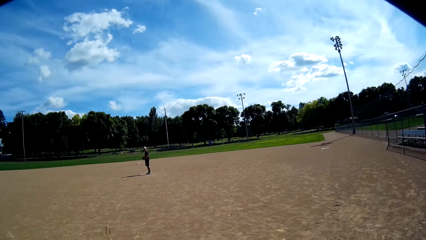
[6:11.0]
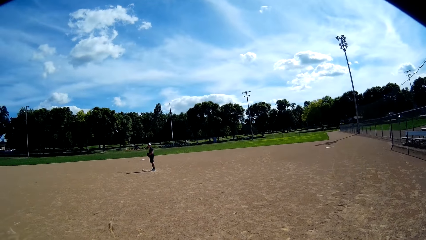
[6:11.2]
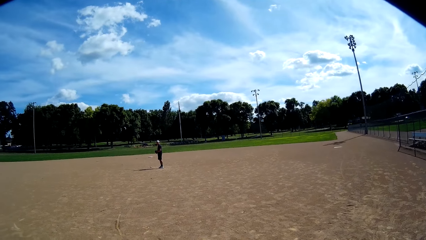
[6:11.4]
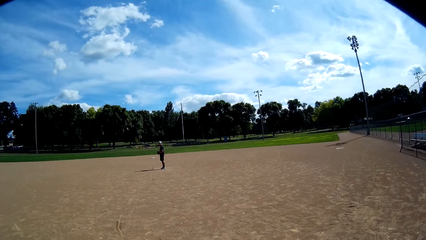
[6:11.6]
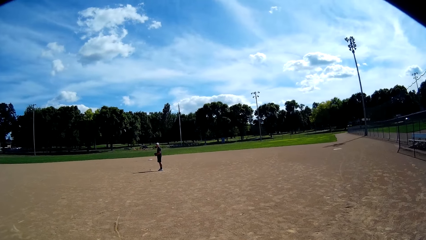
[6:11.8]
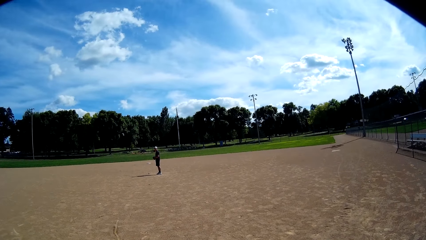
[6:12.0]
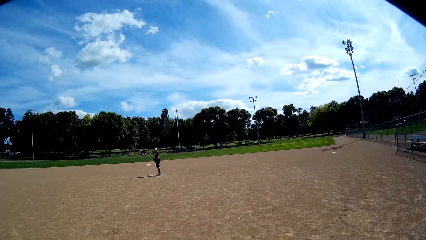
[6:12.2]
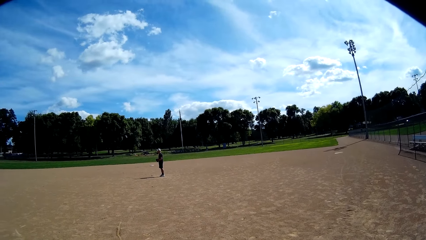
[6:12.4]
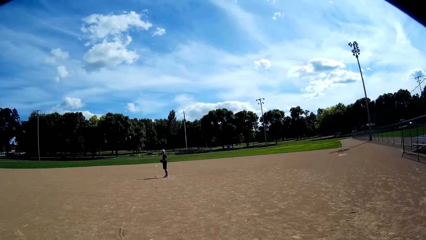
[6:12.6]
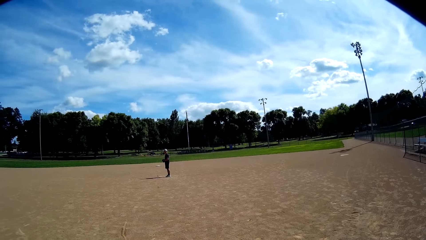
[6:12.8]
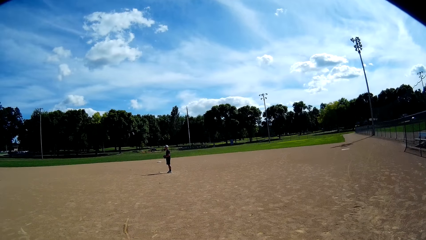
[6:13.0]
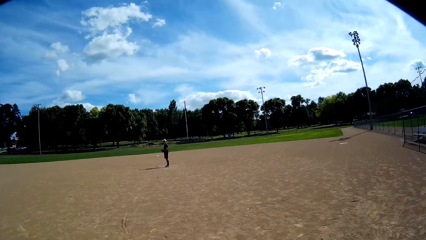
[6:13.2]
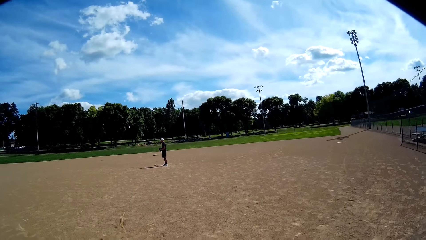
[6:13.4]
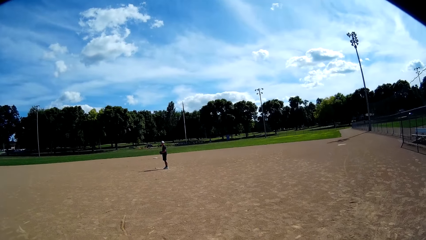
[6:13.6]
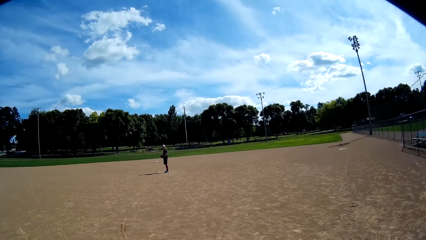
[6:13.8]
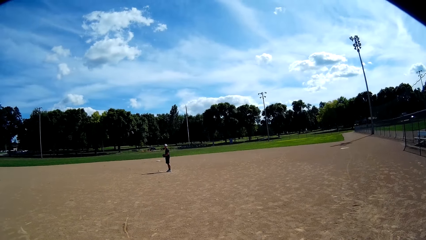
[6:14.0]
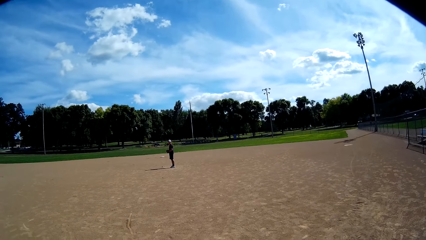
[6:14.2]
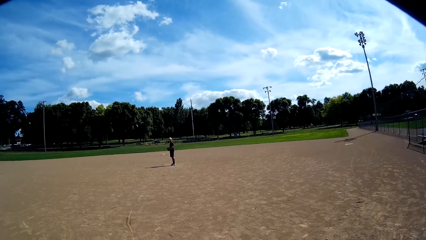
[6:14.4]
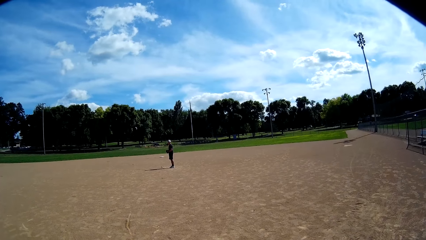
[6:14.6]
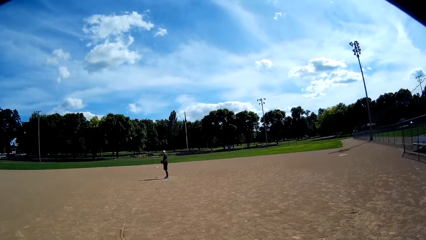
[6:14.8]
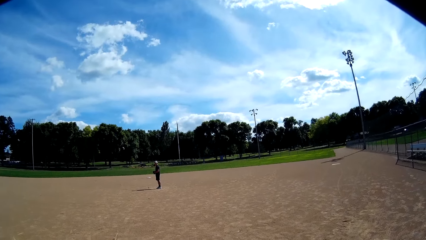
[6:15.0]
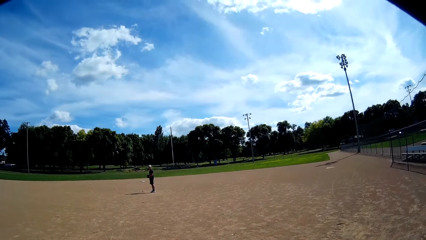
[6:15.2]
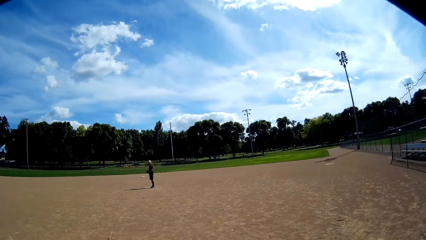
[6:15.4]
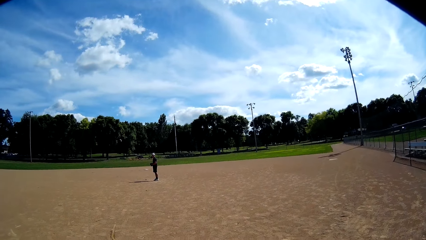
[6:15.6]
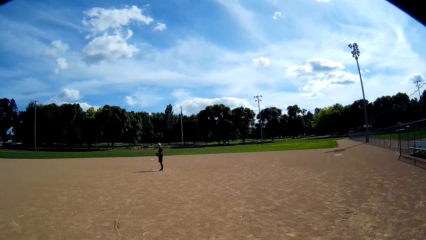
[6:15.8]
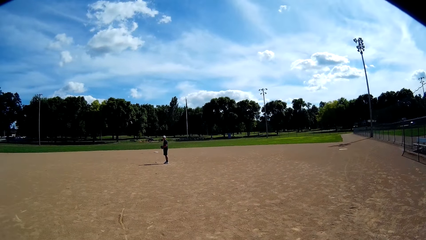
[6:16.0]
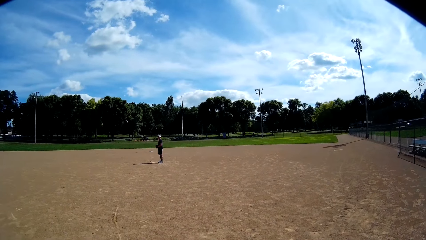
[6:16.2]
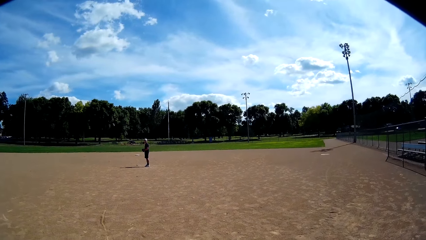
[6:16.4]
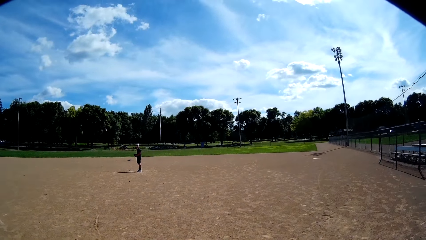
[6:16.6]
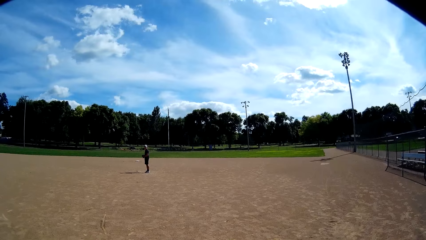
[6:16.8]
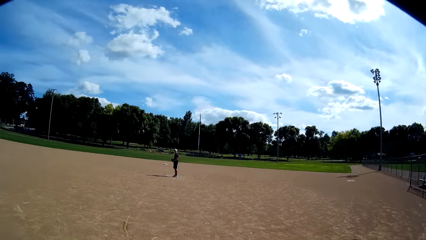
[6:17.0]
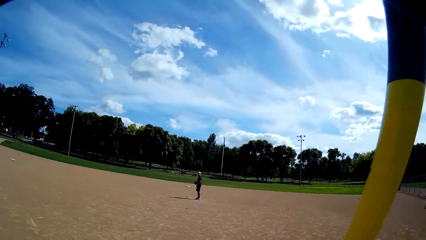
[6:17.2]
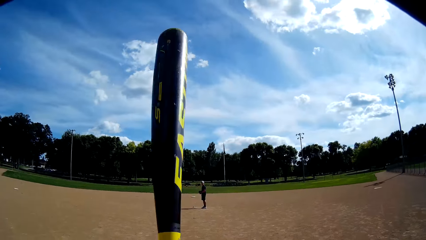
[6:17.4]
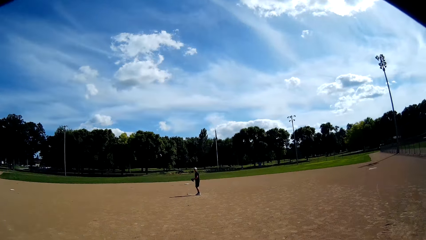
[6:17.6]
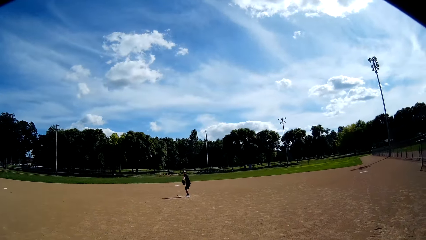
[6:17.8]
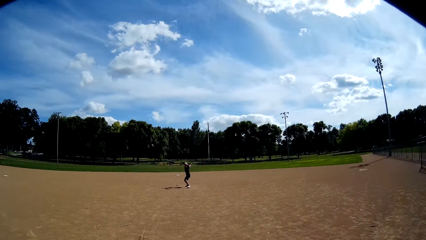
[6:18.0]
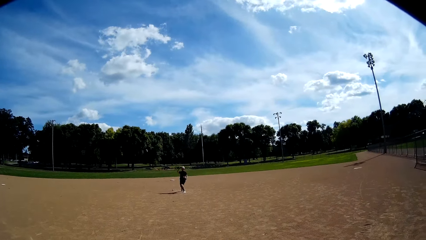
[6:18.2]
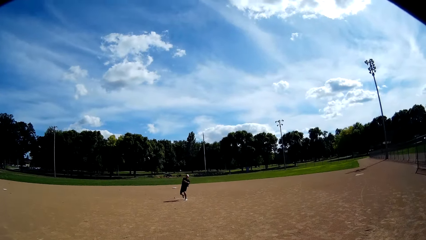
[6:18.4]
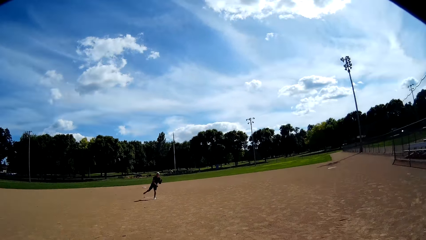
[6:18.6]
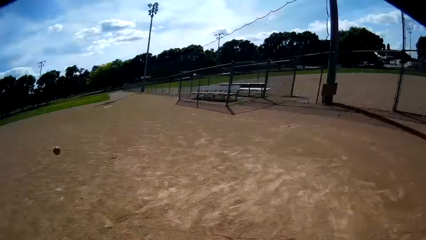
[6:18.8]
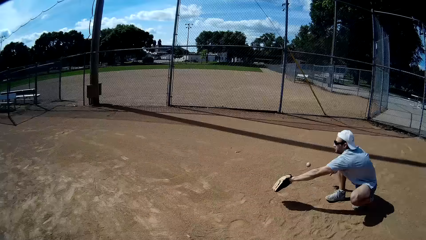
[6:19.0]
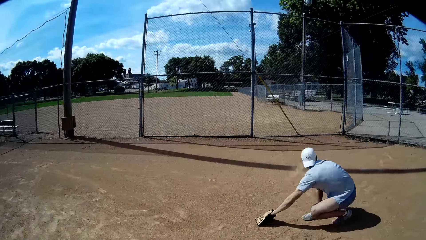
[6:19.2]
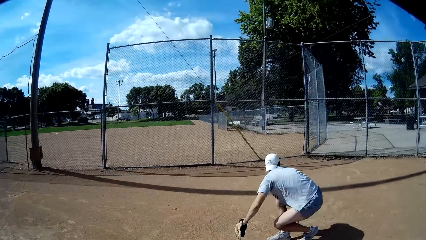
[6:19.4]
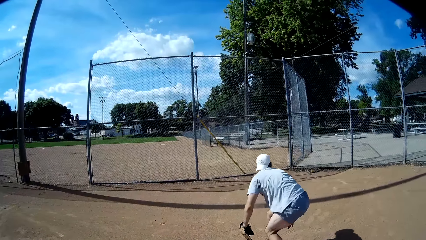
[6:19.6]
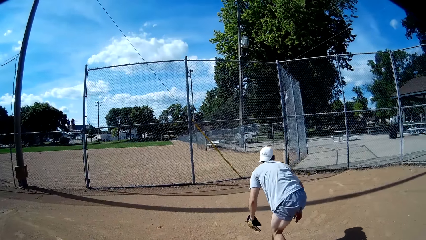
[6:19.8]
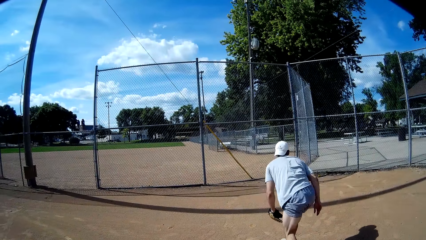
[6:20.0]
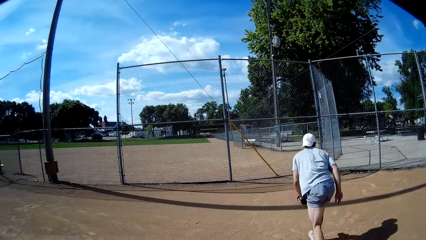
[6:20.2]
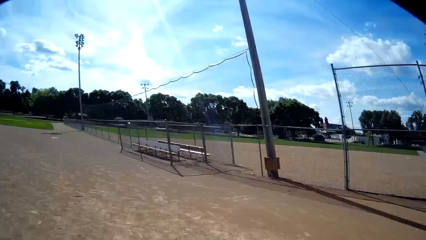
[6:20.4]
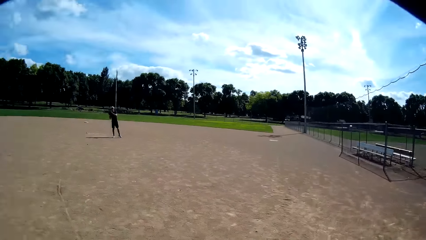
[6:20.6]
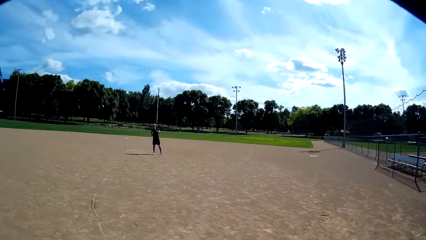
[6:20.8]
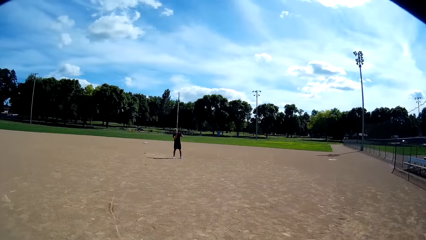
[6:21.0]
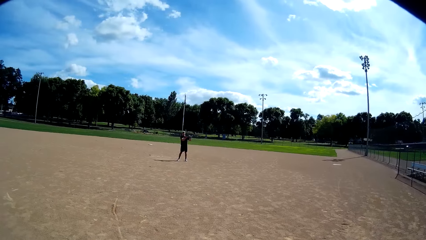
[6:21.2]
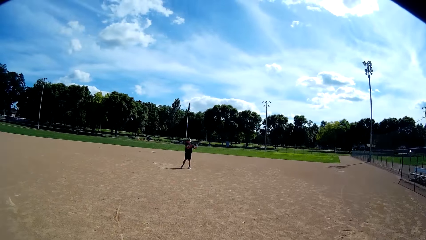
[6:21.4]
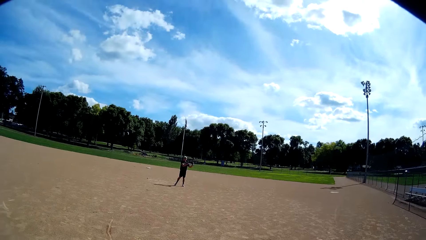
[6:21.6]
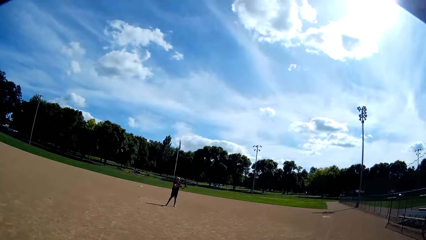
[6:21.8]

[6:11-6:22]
The camera wearer lowers his bat. A man throws the ball with his right hand at the camera wearer. The camera wearer stares at another man. The first man talks to the camera wearer. The camera wearer stares at the first man. The first man talks to the camera wearer.

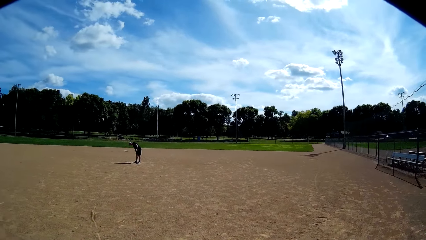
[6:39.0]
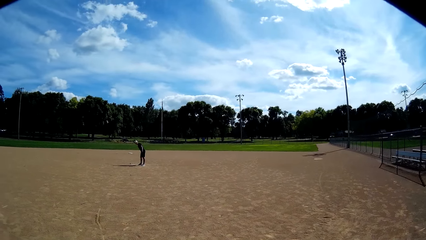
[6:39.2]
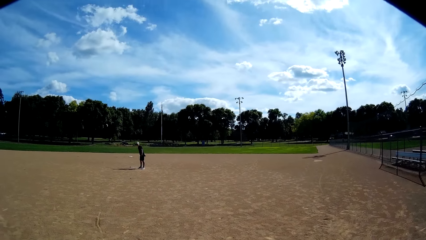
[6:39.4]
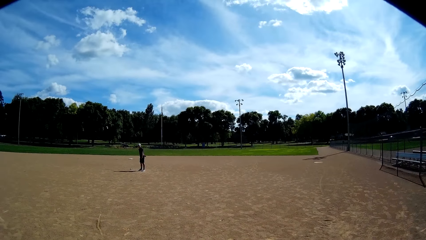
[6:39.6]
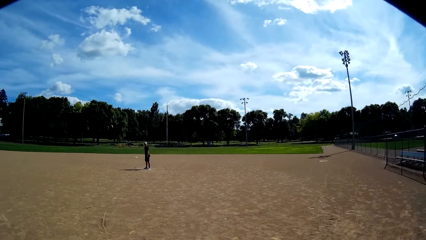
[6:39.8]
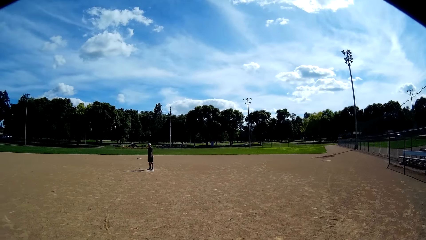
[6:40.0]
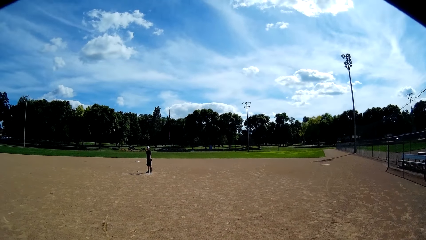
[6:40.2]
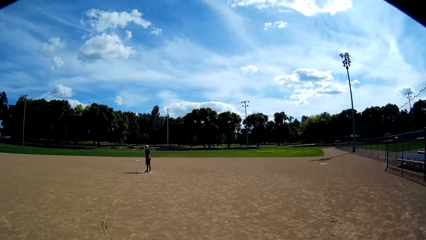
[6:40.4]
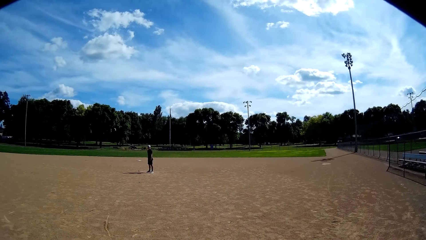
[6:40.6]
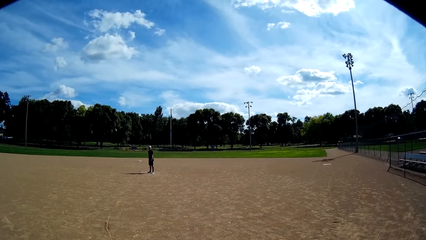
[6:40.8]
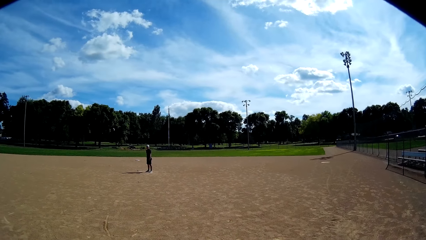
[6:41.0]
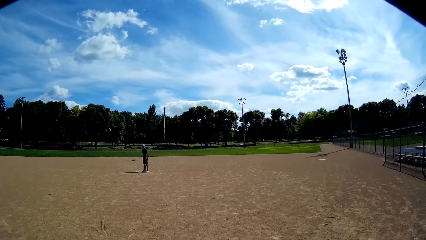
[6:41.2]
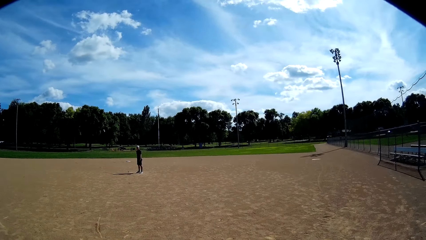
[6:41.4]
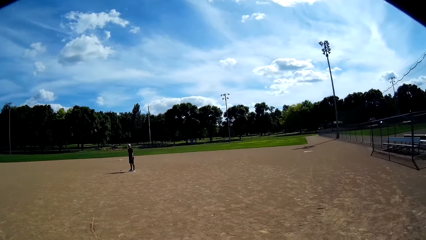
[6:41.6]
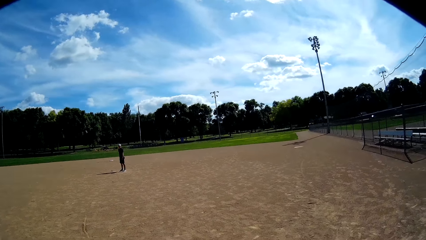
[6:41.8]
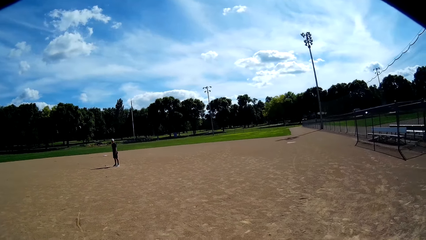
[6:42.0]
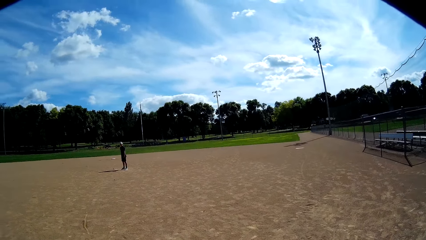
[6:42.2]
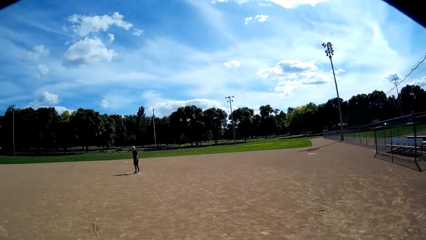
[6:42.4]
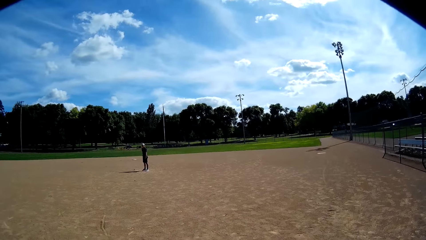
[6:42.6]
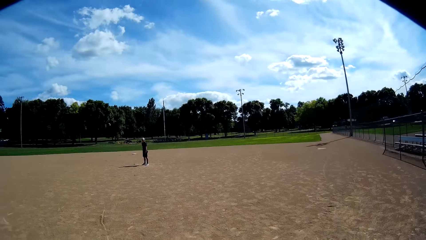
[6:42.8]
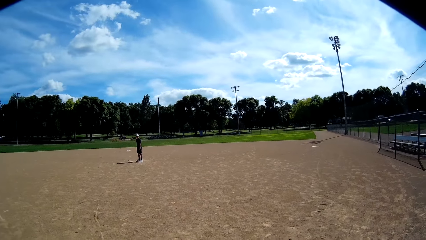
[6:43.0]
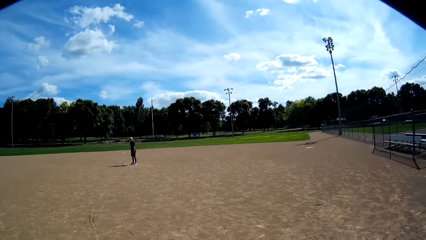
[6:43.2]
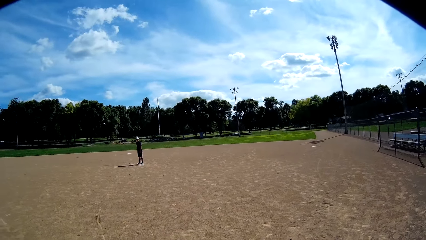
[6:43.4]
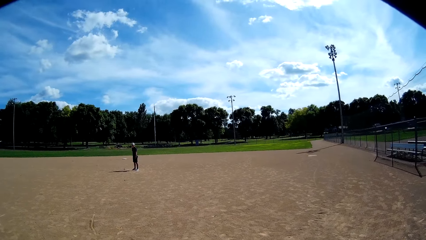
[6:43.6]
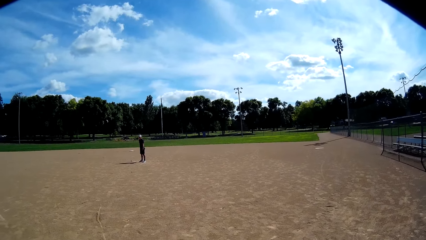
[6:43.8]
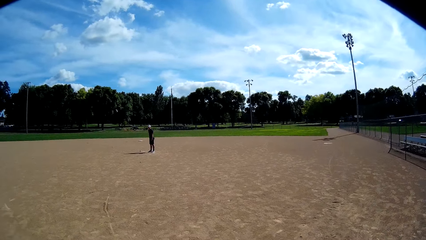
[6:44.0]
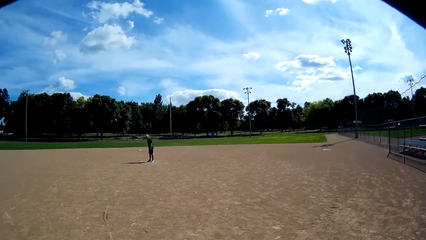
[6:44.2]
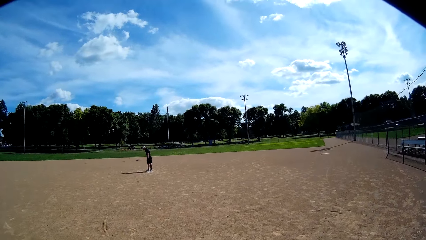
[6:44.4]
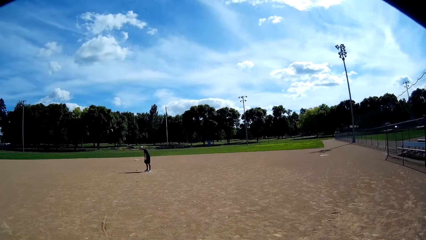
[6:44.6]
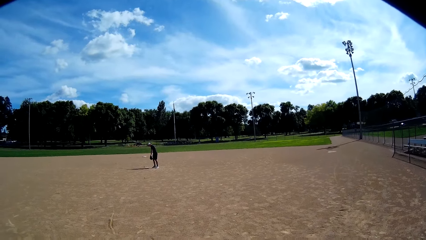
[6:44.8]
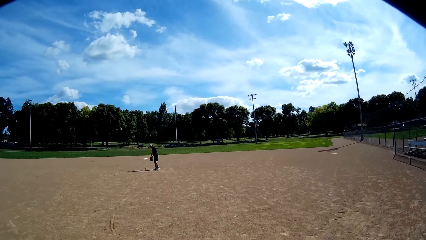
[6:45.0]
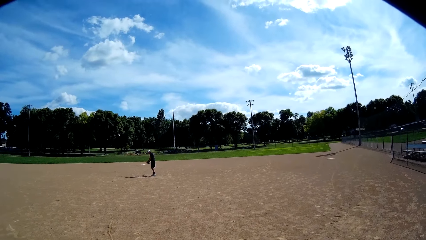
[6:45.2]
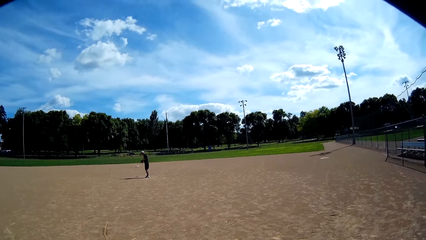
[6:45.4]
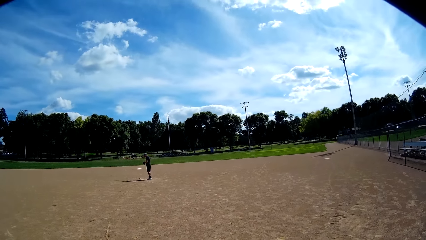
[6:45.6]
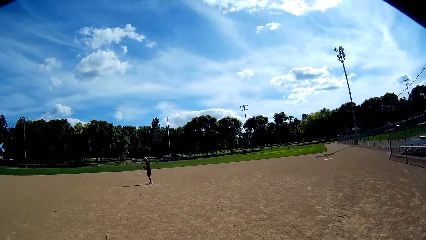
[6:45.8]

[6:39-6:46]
The camera wearer stares at a man.
